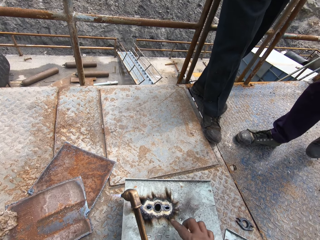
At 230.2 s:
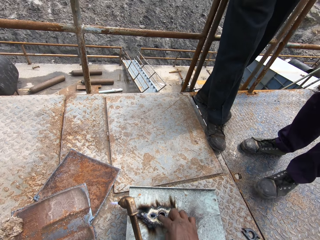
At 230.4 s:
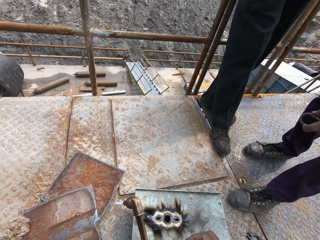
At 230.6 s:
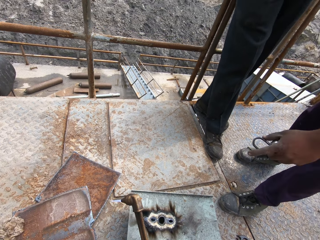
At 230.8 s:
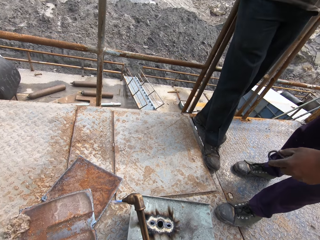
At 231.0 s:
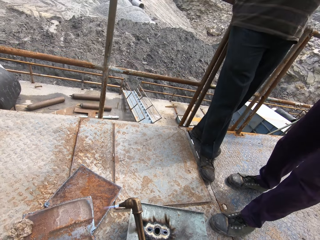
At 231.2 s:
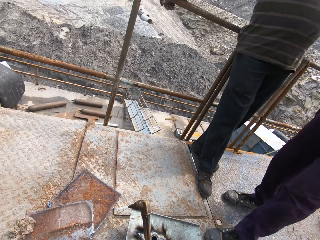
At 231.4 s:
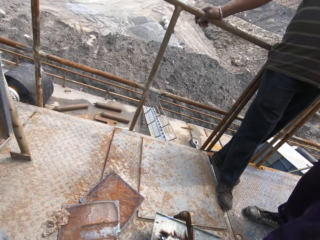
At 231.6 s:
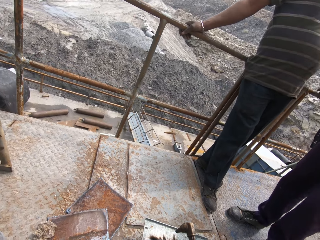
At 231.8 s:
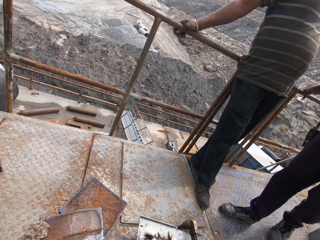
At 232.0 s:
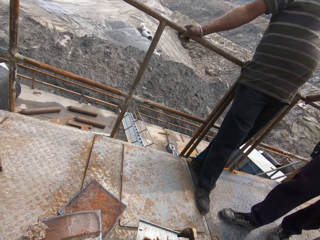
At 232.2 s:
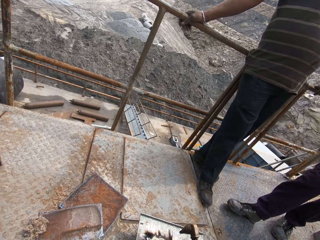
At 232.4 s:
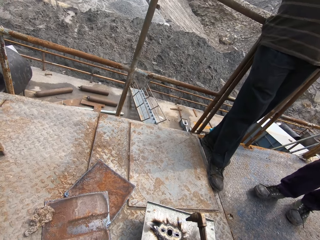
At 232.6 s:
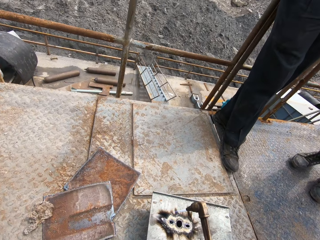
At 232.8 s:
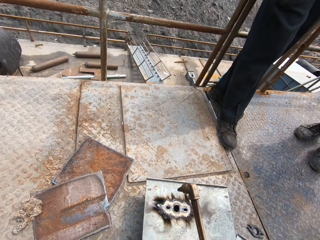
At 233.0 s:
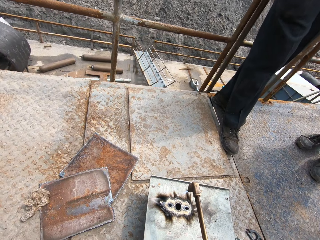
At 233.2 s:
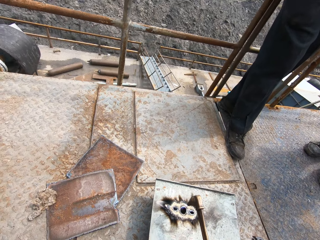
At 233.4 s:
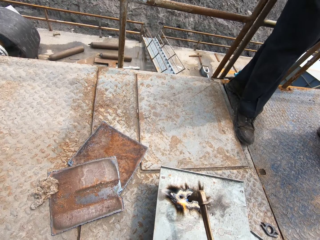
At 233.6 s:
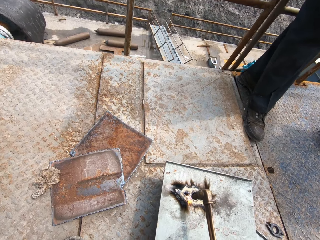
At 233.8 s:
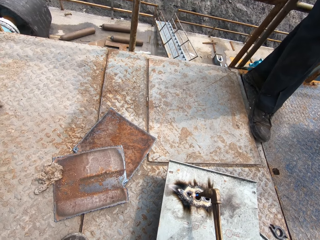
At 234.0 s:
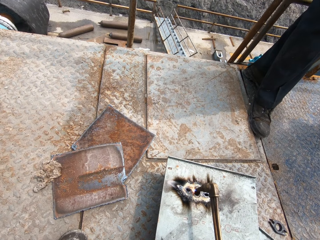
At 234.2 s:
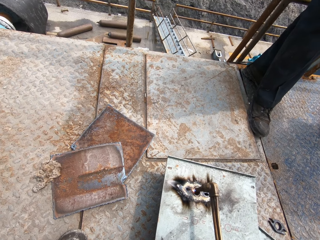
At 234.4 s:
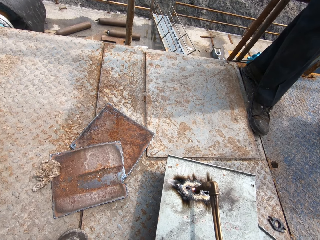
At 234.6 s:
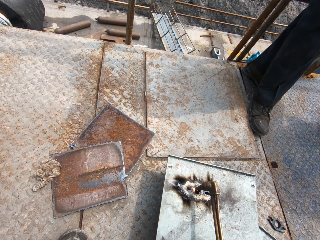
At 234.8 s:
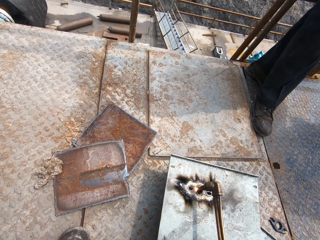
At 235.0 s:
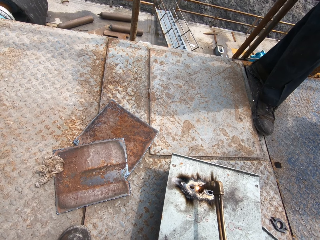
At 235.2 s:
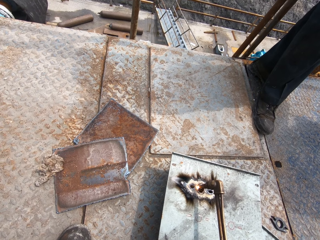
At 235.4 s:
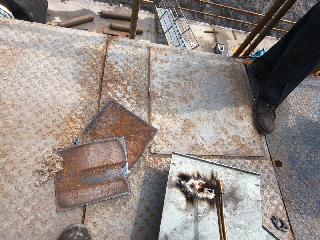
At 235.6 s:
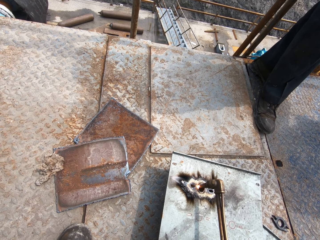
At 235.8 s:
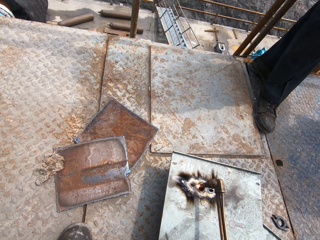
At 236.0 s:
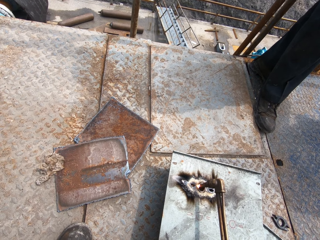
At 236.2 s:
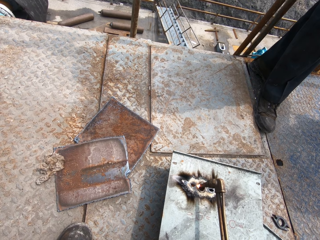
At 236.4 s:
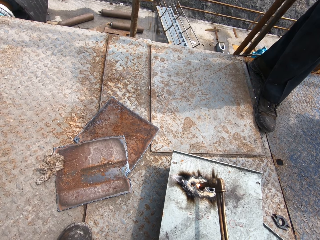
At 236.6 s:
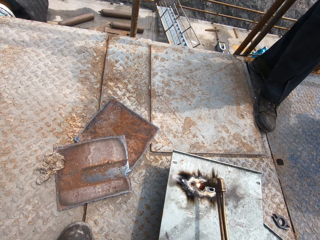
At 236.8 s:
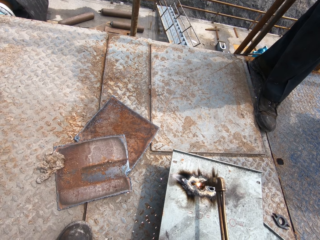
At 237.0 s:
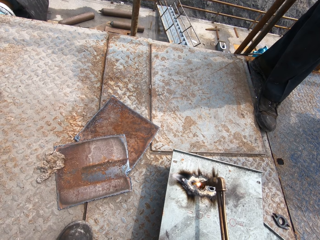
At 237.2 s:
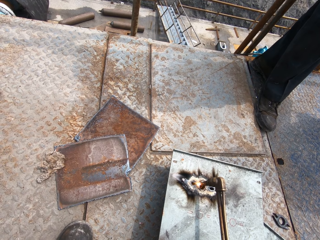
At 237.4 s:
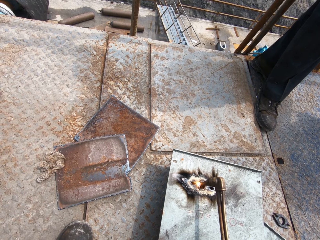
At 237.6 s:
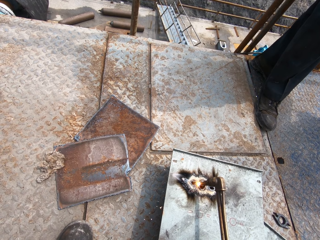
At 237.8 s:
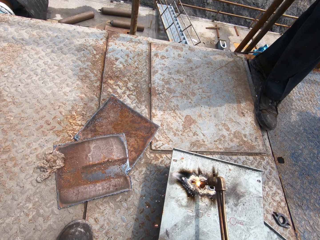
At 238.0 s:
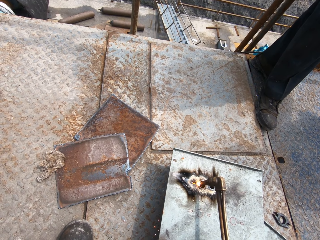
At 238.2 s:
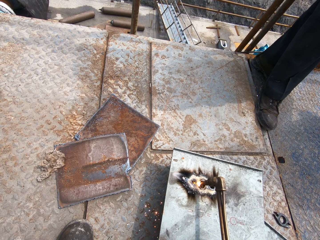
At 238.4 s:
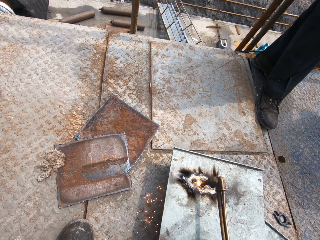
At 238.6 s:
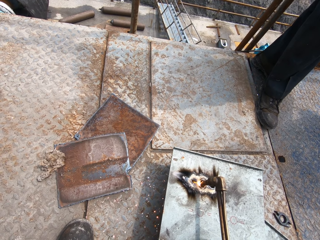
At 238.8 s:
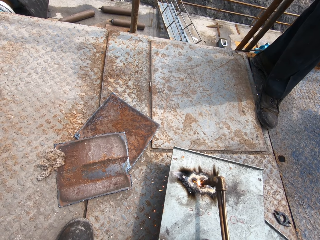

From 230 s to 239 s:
A man moves. The man interacts with the camera wearer. The camera wearer touches the hole of the metal plate. The man gesticulates with his left hand. The camera wearer passes the oxyacetylene torch from his left hand to his right hand. He burns the metal plate. He widens the center hole on the steel metal with the oxyacetylene torch in his right hand.

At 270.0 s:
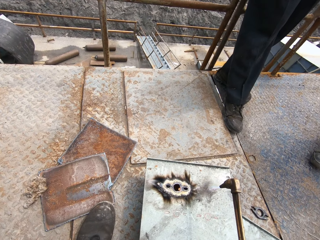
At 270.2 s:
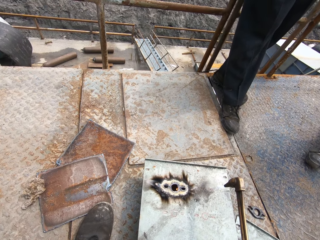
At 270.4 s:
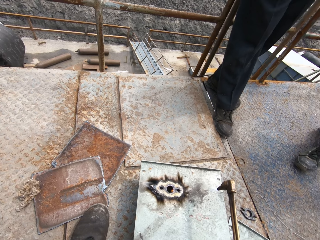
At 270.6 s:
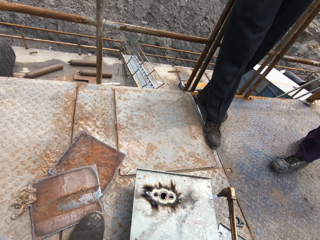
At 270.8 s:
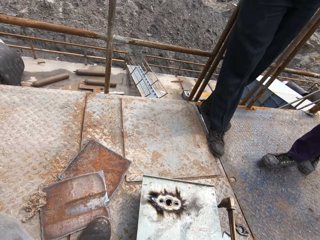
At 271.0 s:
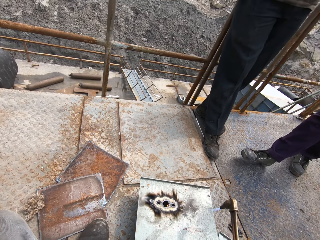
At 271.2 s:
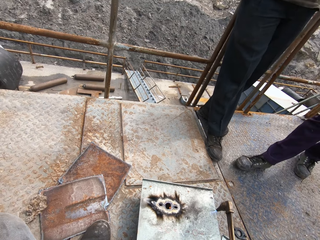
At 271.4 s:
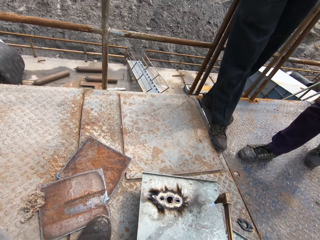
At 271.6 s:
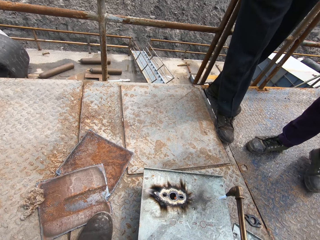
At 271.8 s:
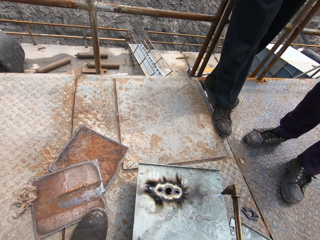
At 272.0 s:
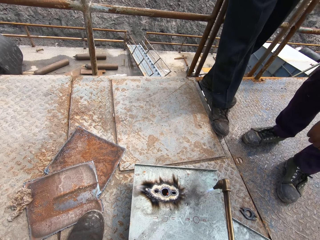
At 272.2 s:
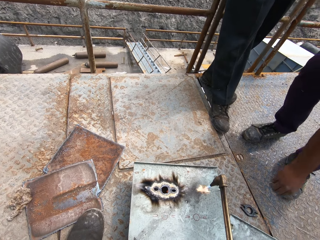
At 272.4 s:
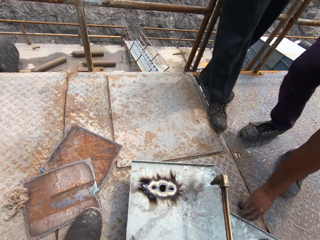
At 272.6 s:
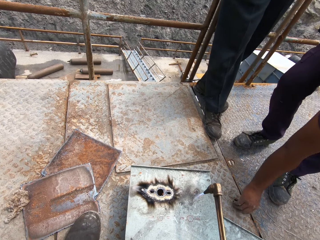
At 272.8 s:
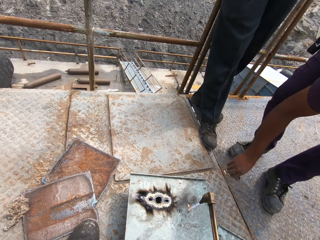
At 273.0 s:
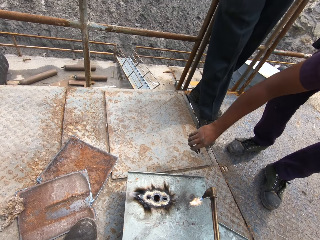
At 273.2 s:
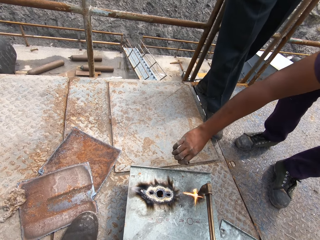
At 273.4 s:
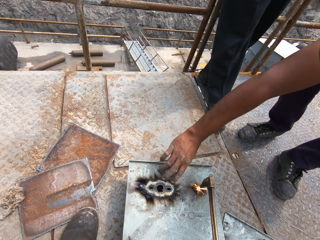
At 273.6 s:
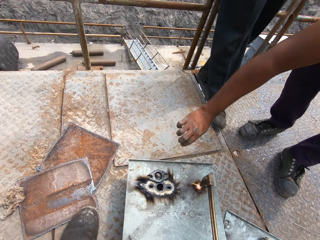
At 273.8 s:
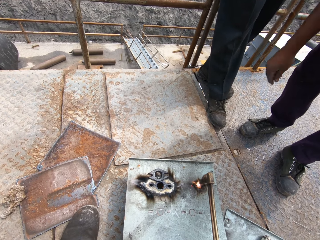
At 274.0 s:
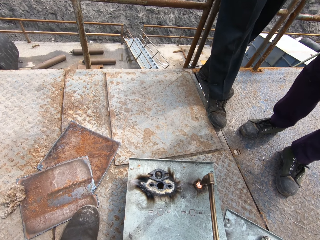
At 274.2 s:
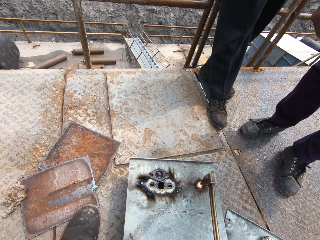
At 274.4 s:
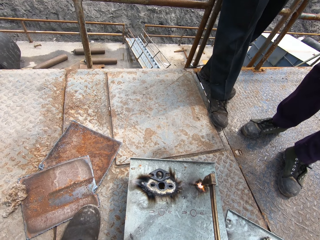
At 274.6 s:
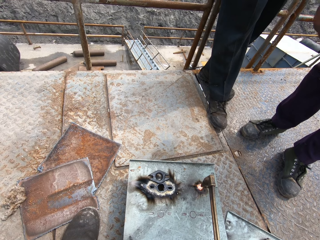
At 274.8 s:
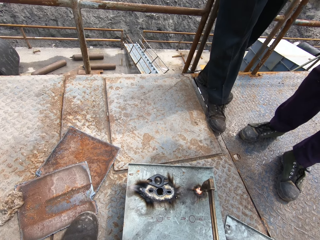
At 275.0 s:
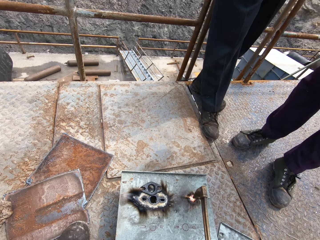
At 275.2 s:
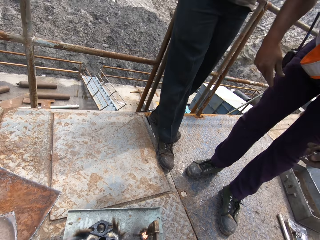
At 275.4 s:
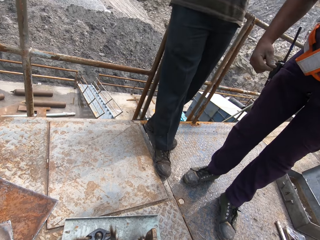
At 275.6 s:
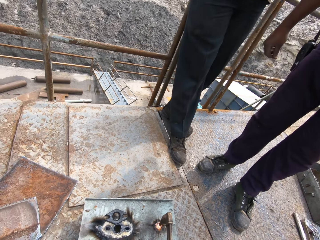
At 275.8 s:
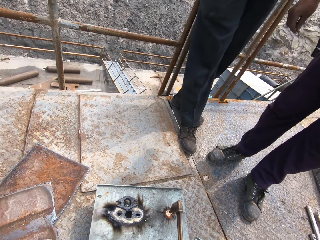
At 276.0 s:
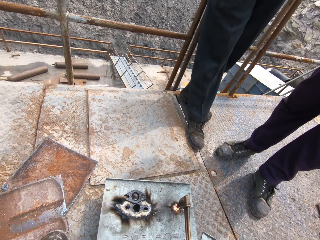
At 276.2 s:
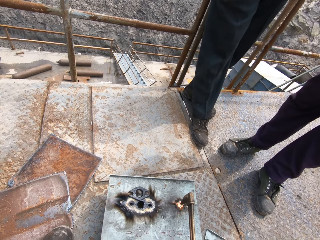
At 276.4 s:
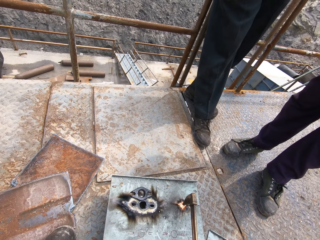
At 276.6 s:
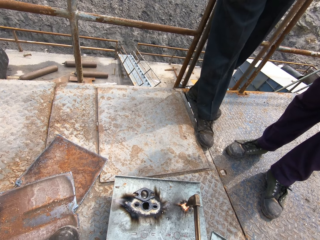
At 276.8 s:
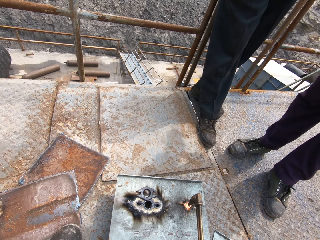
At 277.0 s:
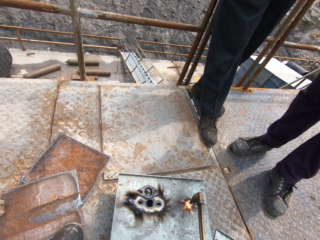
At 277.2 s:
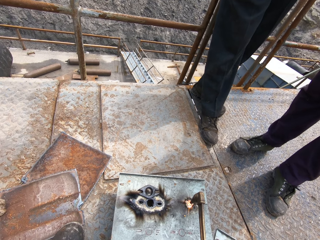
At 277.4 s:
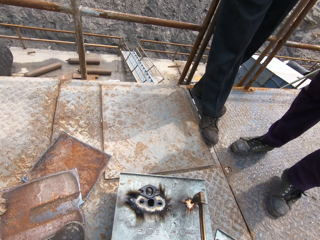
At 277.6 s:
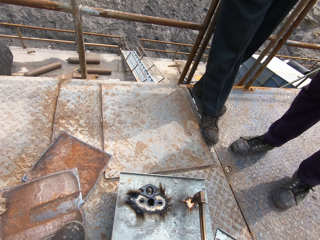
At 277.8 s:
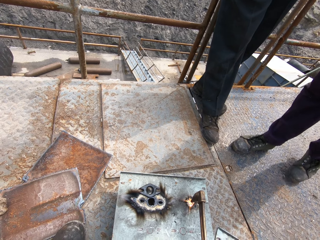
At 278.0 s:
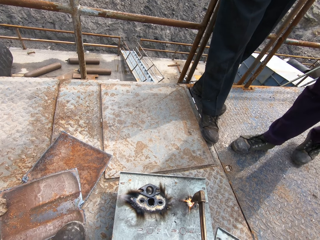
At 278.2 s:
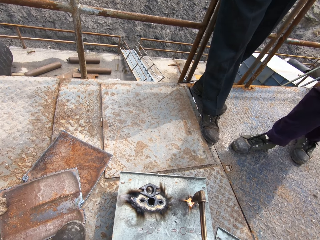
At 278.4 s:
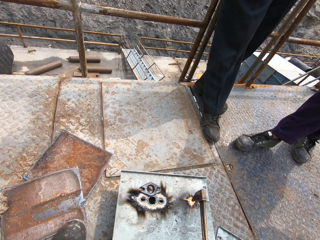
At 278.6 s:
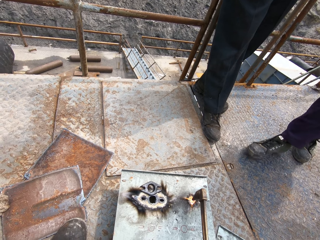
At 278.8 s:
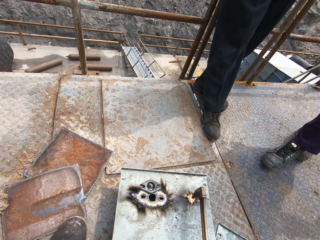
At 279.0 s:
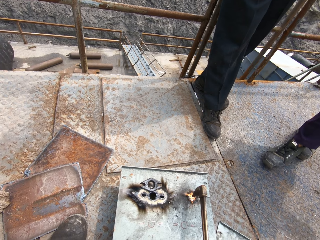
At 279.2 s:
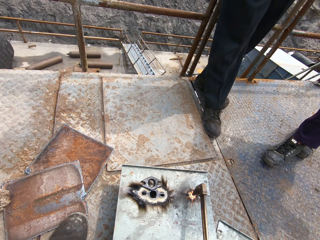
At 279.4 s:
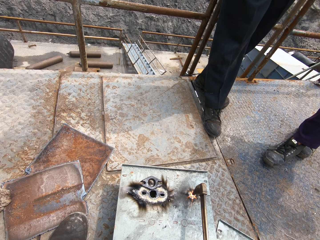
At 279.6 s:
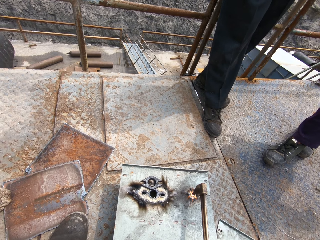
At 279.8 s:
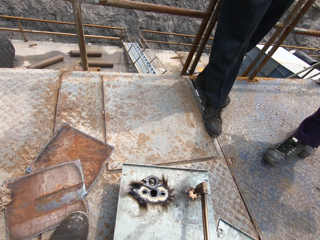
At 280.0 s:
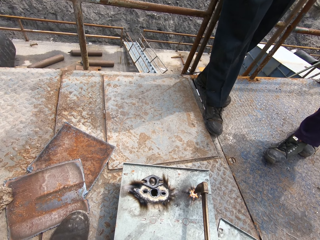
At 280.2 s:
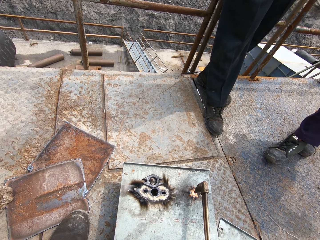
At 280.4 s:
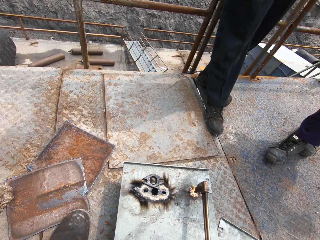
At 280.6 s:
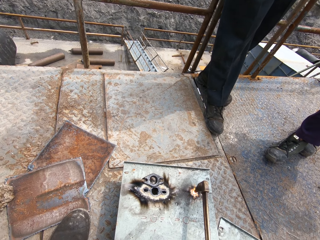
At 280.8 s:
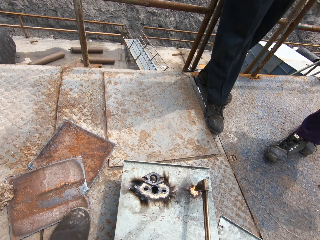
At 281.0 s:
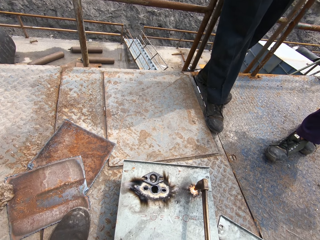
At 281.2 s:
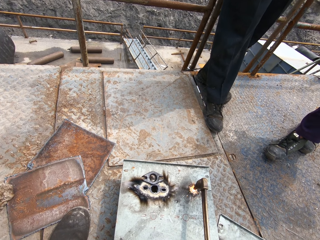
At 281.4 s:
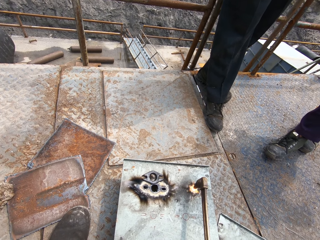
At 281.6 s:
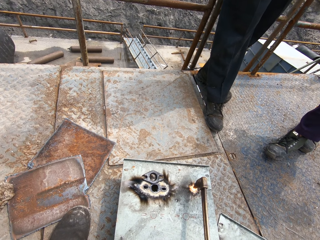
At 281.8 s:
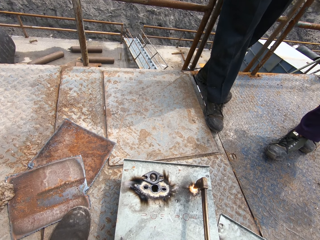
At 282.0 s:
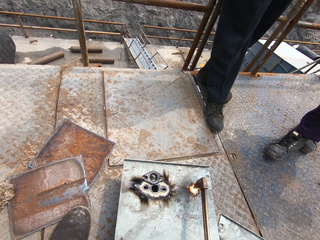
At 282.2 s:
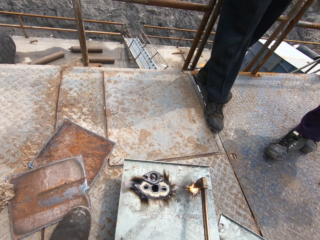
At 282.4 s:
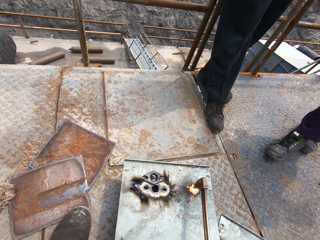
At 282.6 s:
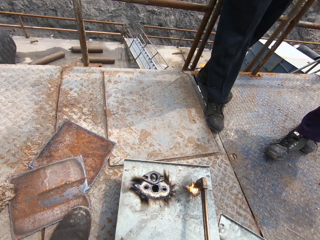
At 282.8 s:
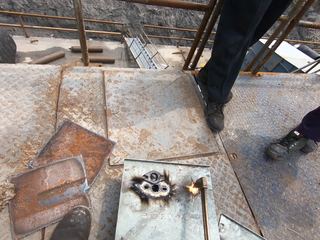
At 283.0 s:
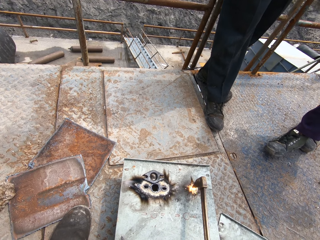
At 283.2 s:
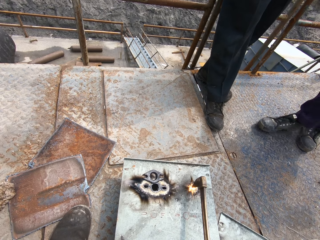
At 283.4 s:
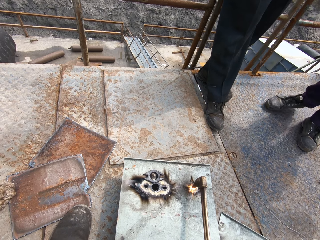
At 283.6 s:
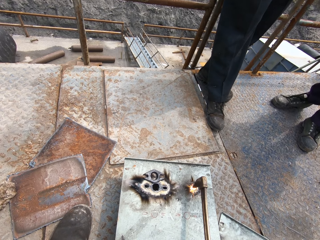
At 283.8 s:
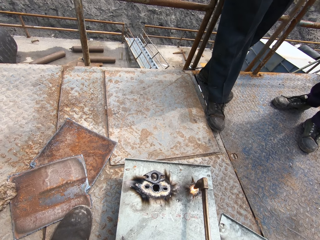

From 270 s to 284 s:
A man moves closer to the steel metal. The camera wearer burns the metal plate. The man picks up the metal disc on the ground with his right hand. The man puts the metal disc in his right hand on the steel metal. The man throws the metal disc on the metal plate. The man moves.
